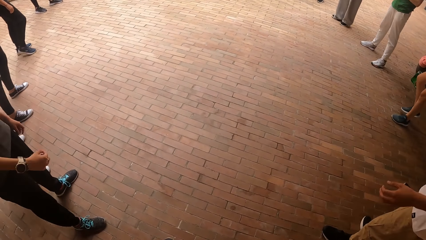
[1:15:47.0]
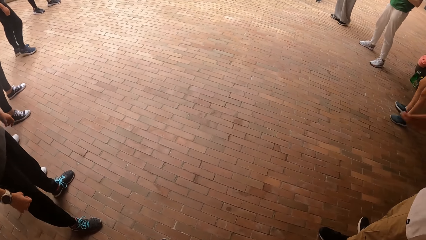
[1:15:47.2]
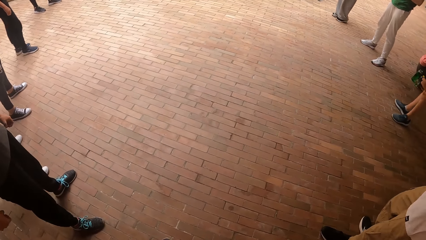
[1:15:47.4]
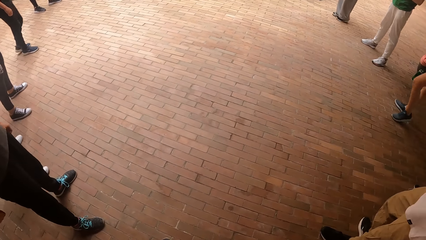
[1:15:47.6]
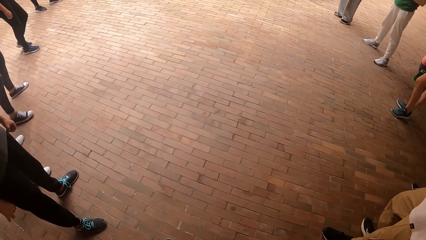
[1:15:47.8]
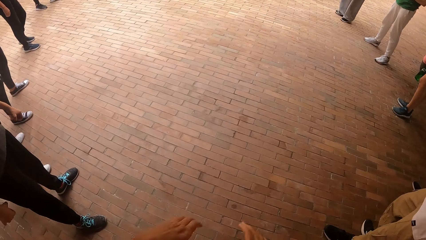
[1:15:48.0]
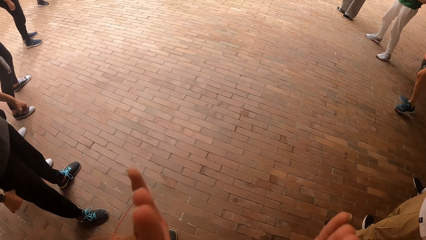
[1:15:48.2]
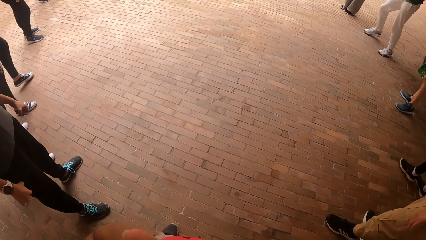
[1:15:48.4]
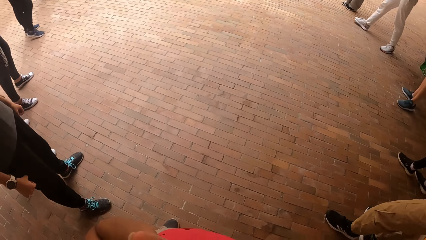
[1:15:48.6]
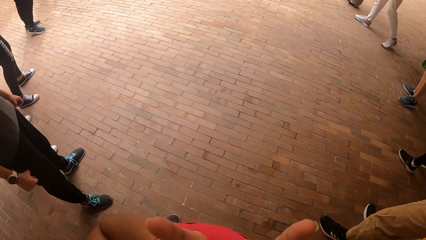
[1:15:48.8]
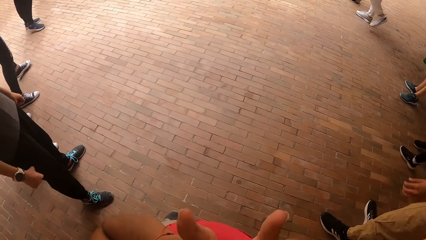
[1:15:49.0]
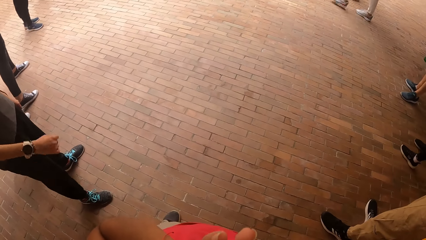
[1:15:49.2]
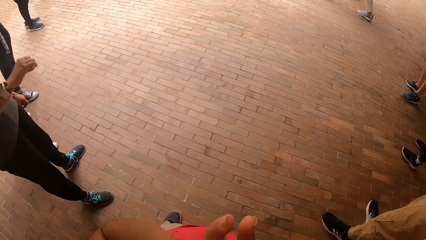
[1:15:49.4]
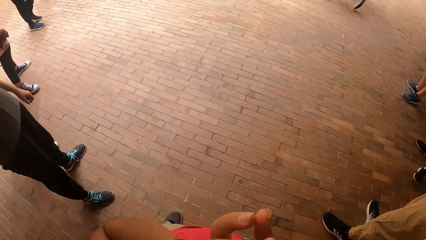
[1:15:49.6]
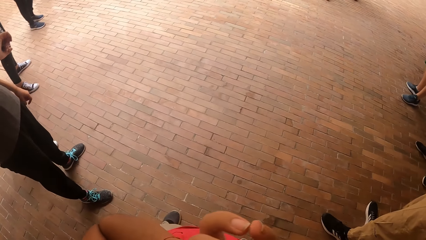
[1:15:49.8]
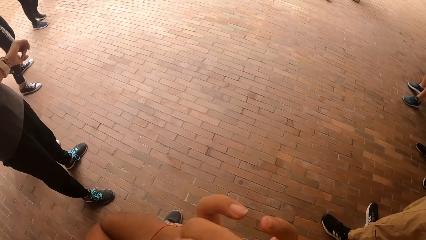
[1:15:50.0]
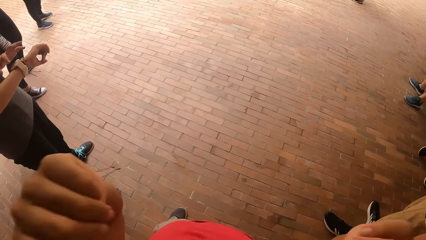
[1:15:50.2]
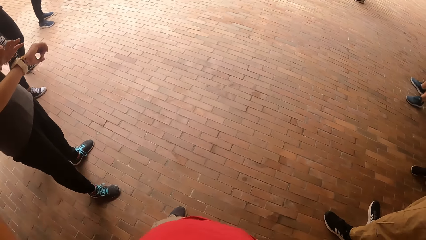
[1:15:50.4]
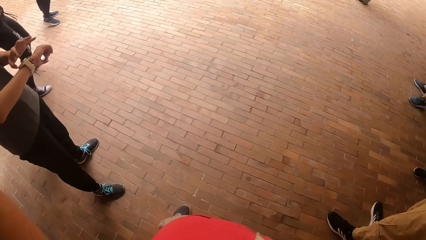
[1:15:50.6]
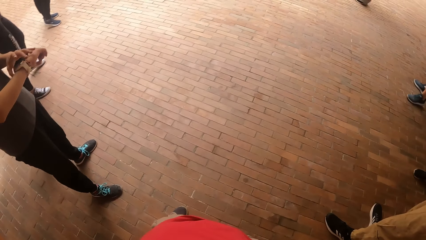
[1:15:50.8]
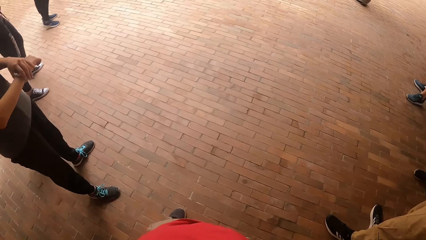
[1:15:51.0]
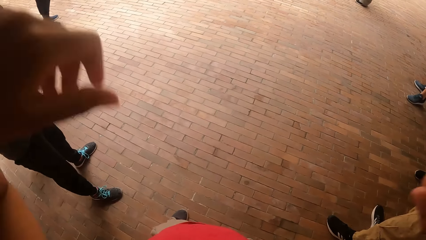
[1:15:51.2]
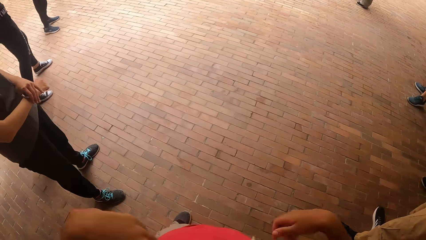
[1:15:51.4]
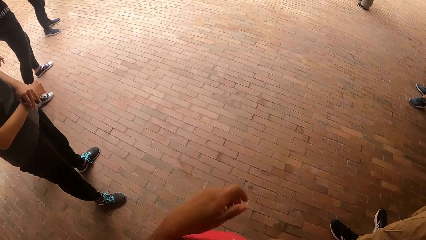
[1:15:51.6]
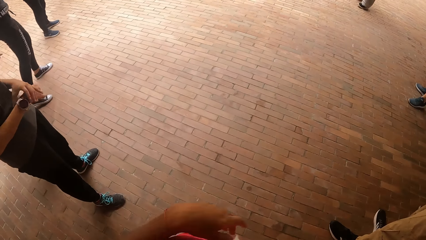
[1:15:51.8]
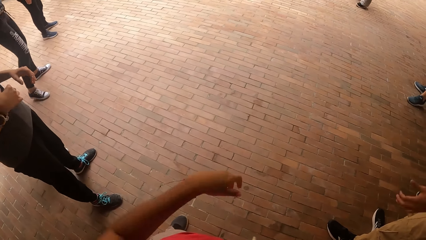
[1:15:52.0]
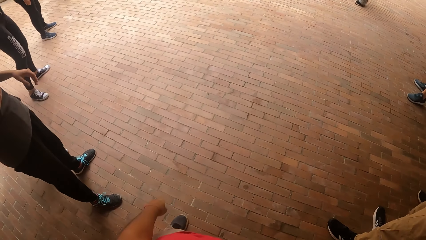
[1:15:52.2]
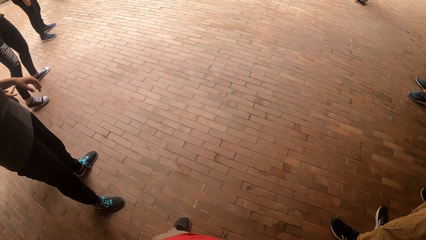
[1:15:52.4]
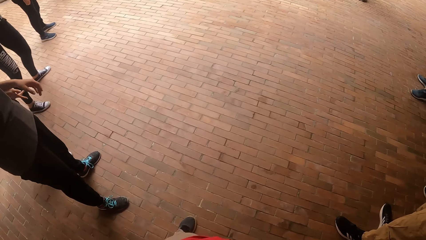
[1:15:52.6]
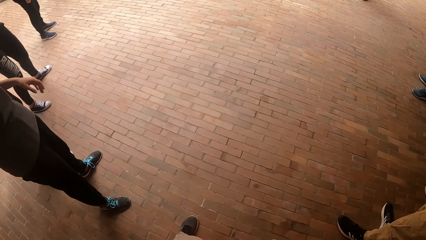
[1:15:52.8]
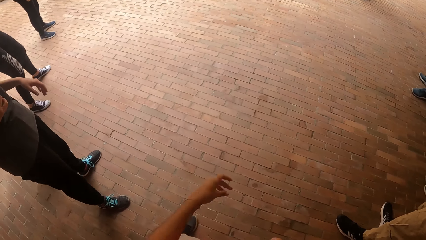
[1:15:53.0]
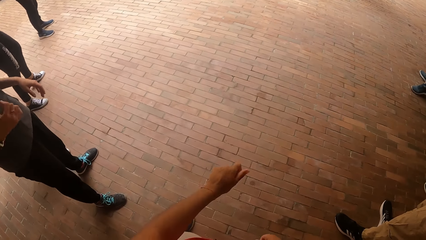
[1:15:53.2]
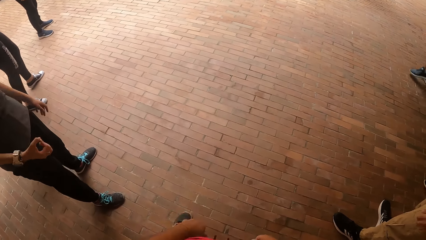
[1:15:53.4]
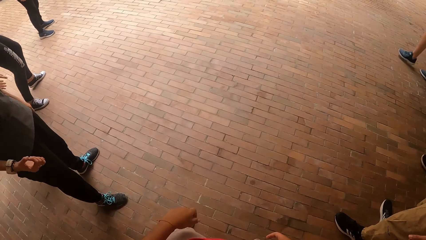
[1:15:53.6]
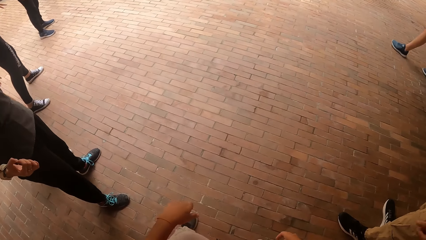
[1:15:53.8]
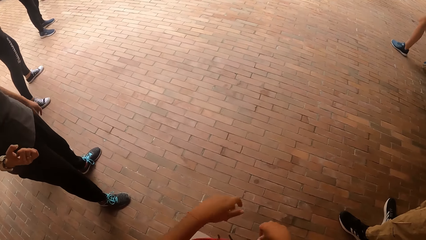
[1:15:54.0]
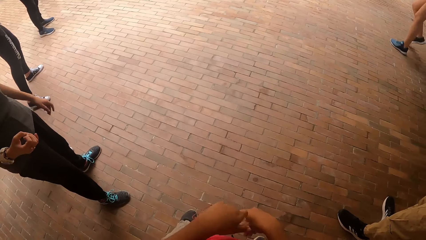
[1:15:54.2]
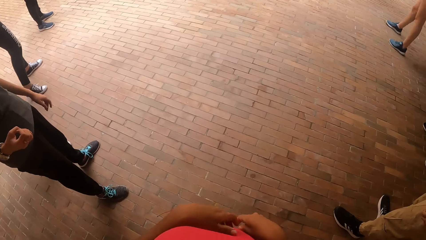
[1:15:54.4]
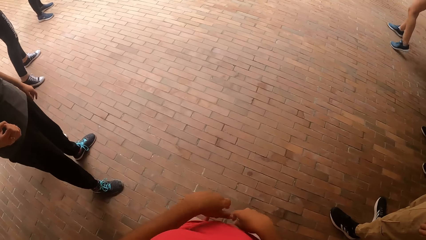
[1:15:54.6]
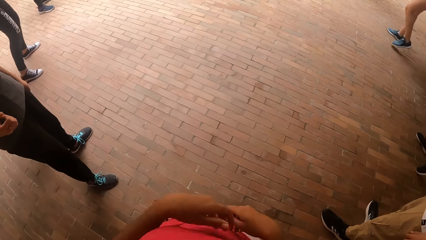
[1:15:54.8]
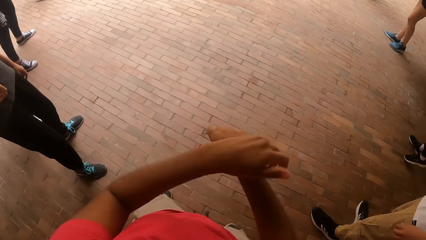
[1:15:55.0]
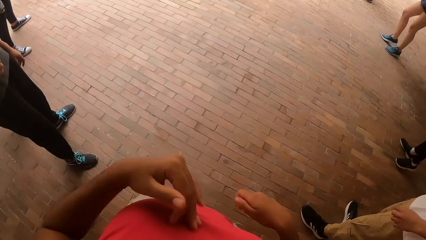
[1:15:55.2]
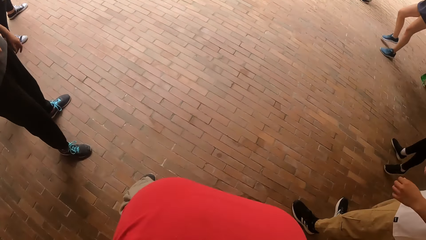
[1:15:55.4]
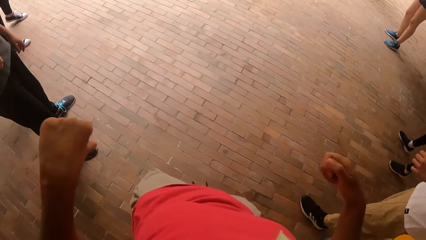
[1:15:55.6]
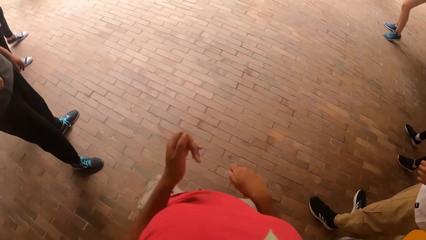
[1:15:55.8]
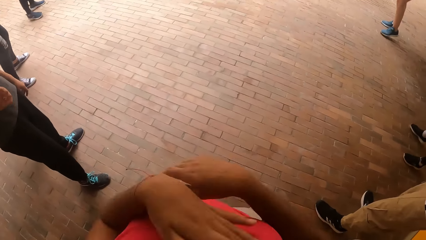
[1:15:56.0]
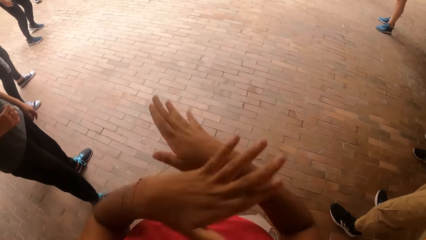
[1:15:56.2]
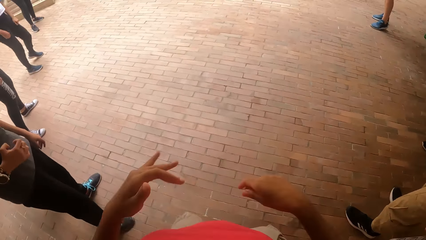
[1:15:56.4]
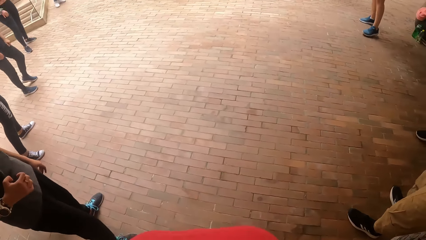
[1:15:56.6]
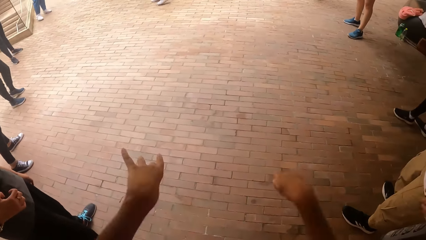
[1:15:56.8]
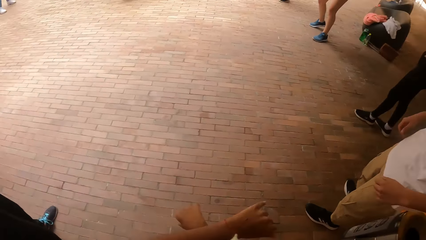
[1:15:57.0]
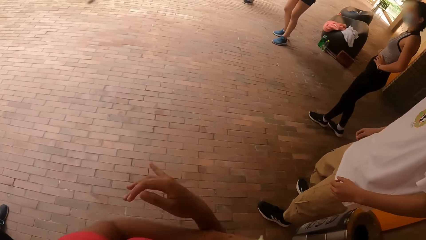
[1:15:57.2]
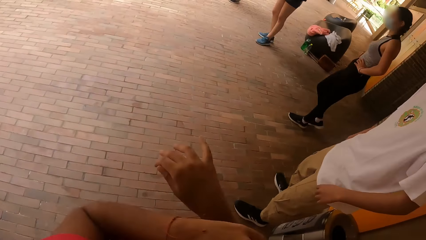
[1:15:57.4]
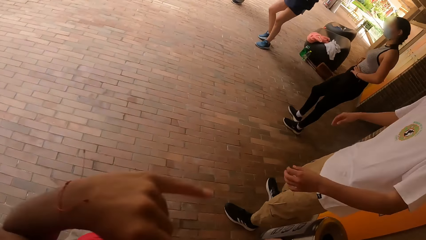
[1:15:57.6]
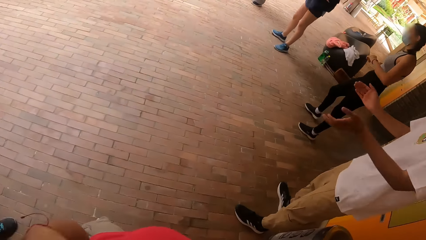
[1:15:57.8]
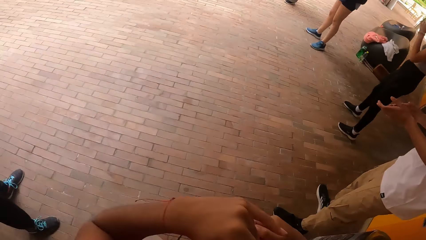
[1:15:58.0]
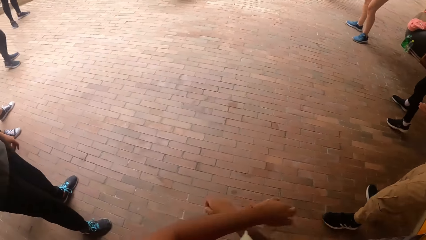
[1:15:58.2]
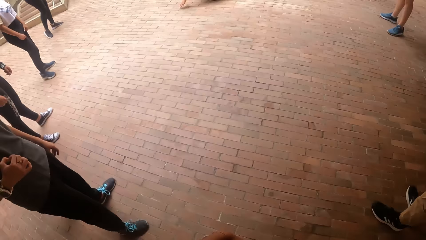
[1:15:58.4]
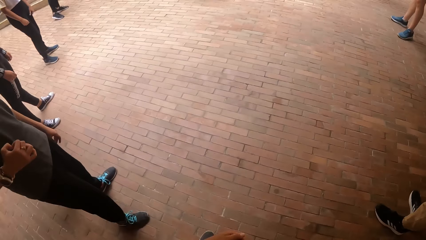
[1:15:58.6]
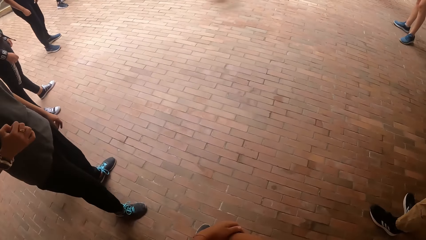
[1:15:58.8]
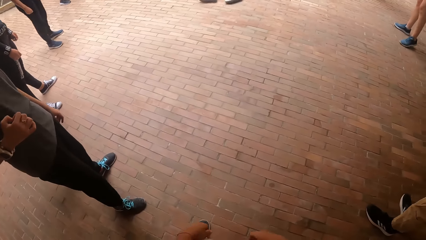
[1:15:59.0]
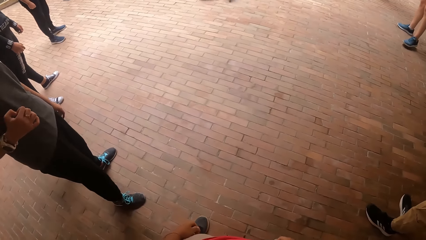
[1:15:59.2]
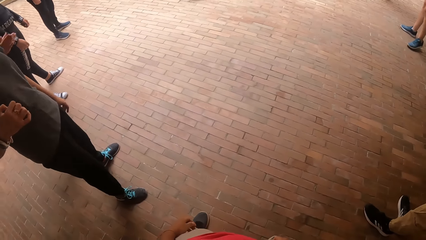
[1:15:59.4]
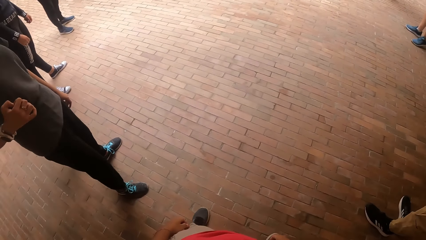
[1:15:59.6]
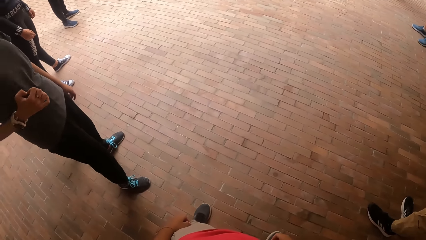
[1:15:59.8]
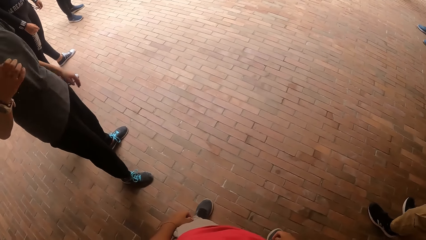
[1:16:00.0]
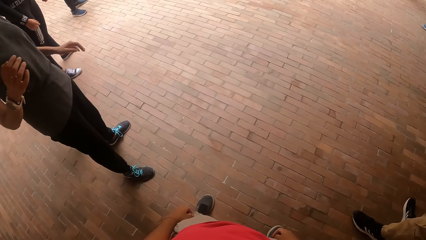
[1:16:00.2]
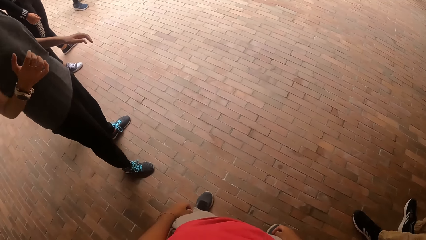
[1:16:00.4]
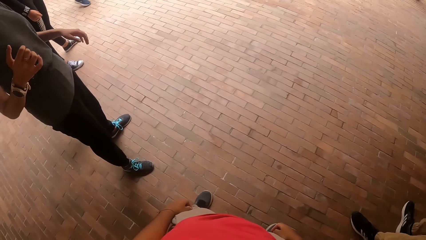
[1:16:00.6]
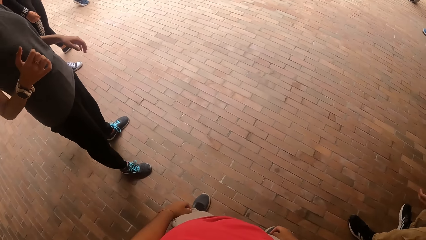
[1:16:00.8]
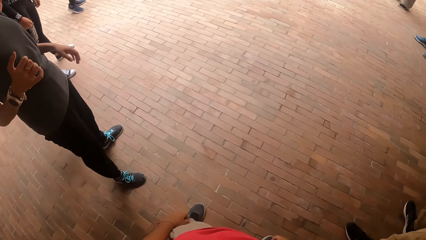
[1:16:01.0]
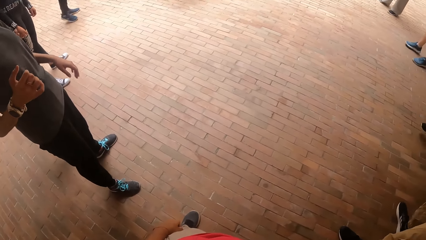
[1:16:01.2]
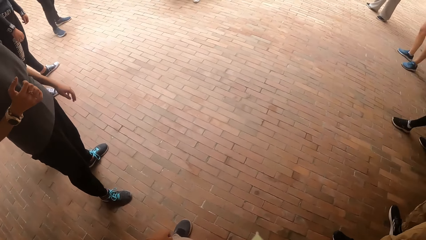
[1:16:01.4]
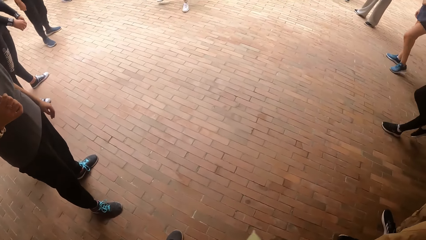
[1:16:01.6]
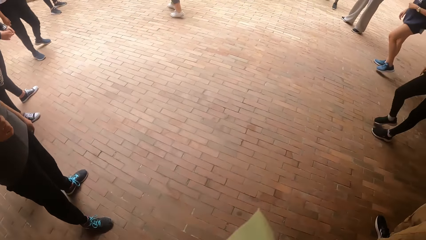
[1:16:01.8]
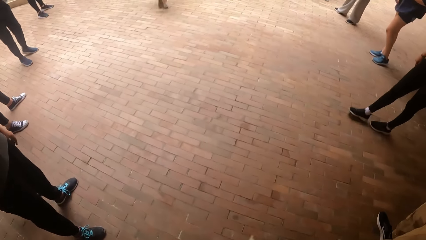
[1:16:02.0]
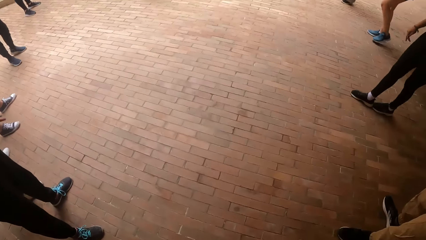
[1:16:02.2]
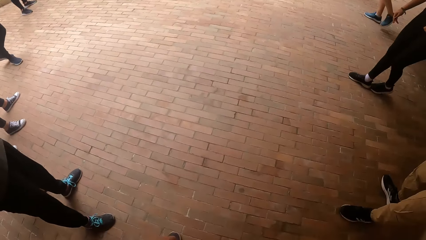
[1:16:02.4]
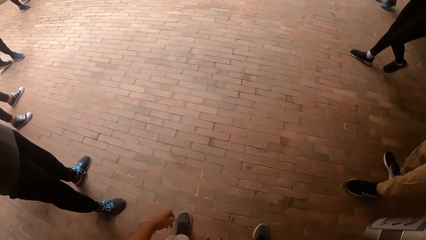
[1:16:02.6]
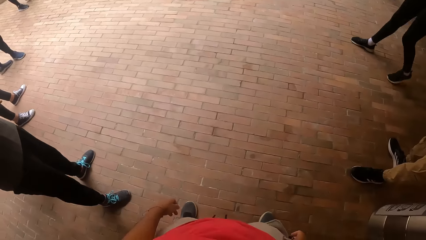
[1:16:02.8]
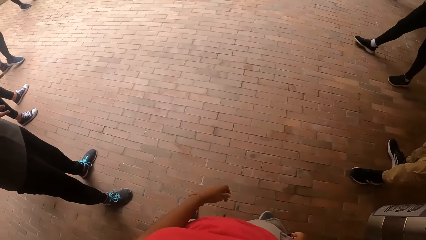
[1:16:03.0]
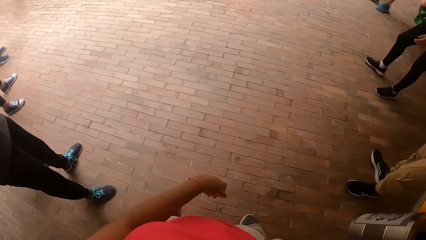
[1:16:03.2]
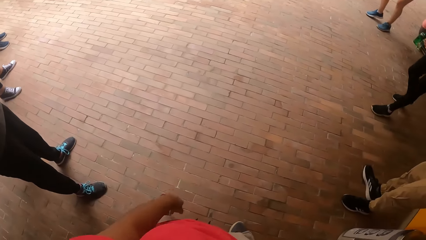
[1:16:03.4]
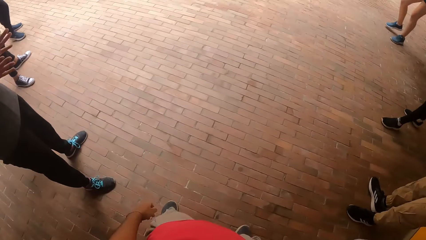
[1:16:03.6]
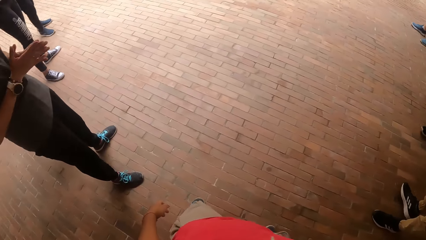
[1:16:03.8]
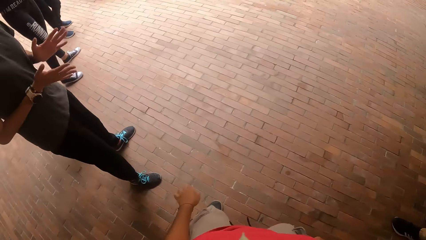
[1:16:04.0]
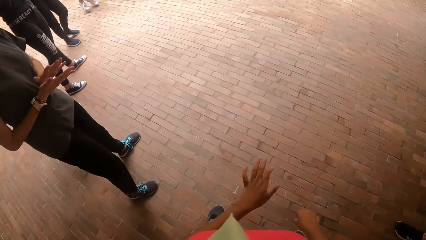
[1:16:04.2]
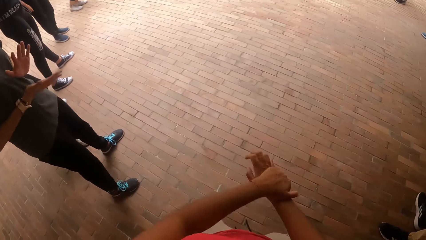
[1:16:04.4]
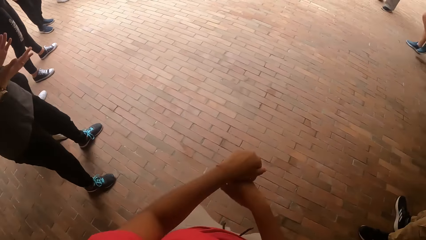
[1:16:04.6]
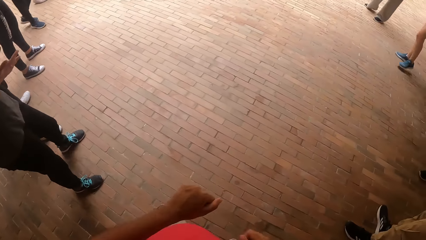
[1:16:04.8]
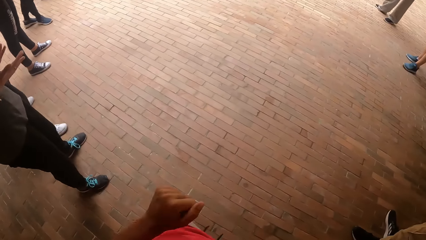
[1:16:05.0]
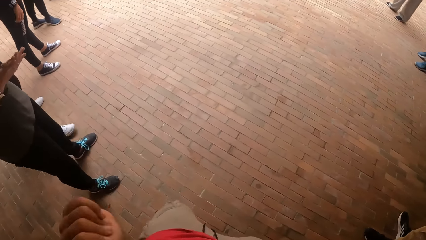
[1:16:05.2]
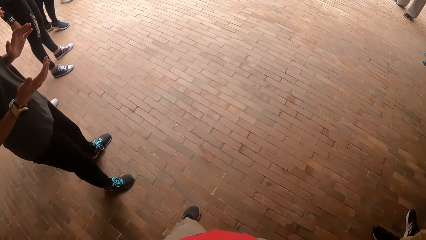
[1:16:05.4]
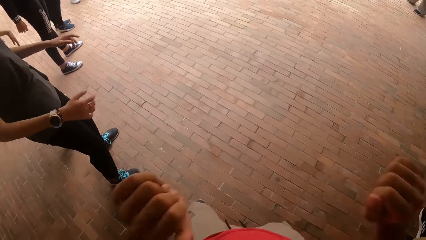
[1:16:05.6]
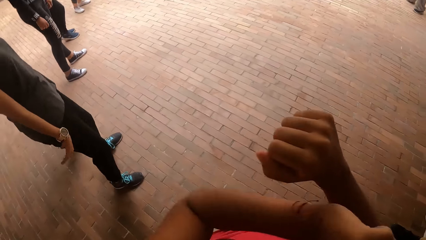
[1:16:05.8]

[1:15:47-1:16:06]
A woman adjusts the wrist watch on her right hand with her left hand. She moves her hands. The camera wearer dances with the group of people. They move the hands. They look at the colleagues. The woman moves her hands. The camera wearer looks at the floor.
